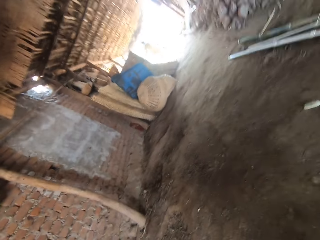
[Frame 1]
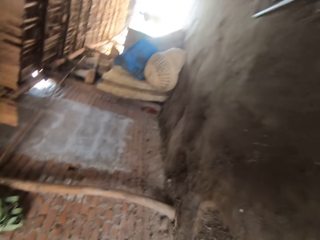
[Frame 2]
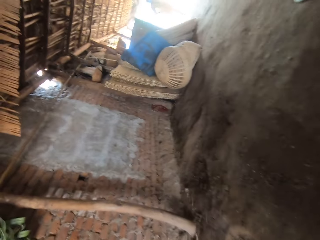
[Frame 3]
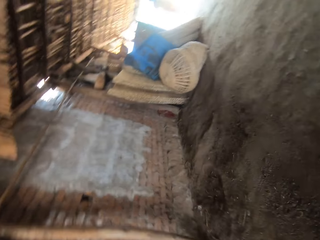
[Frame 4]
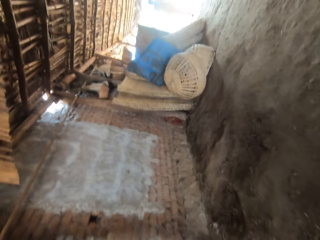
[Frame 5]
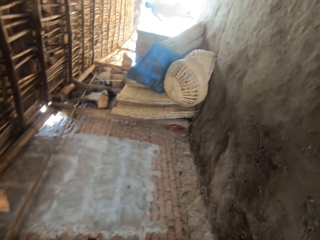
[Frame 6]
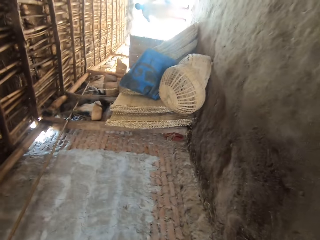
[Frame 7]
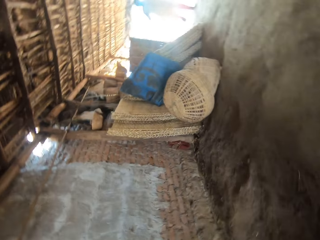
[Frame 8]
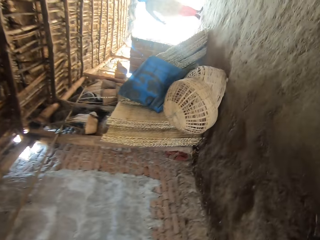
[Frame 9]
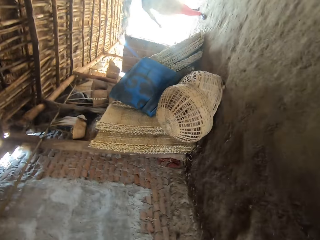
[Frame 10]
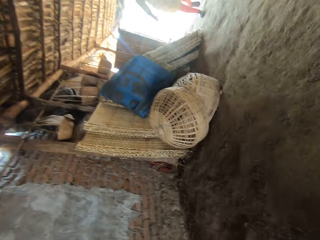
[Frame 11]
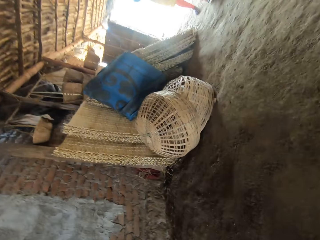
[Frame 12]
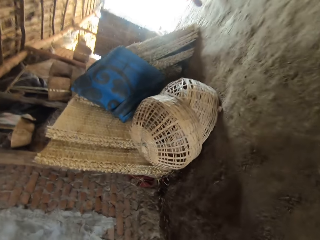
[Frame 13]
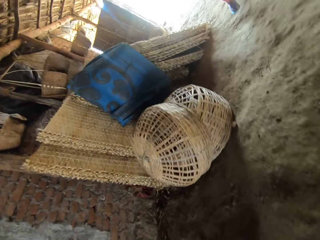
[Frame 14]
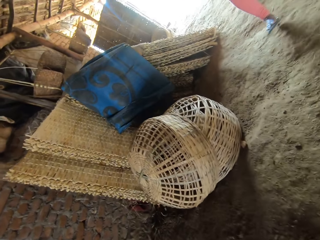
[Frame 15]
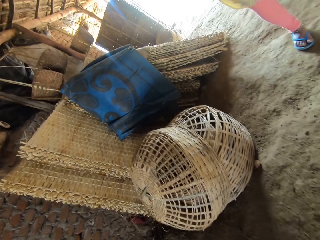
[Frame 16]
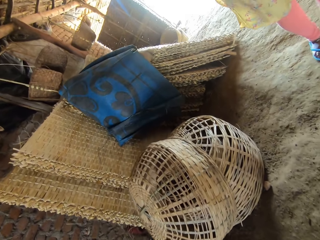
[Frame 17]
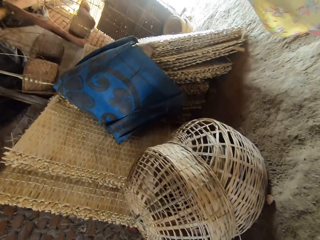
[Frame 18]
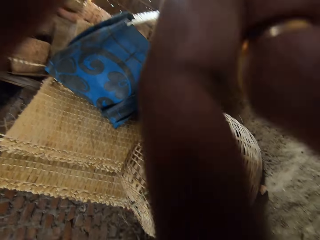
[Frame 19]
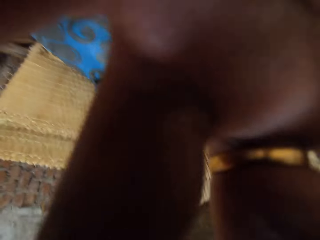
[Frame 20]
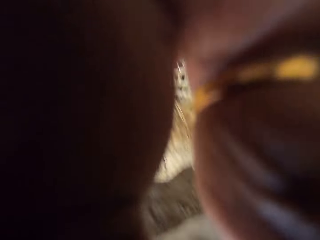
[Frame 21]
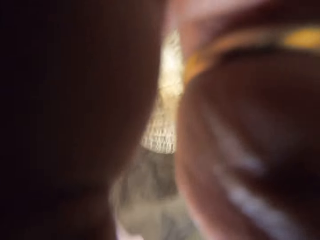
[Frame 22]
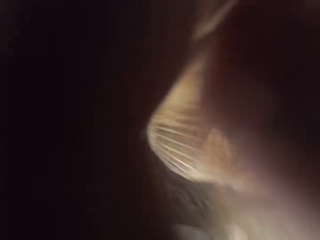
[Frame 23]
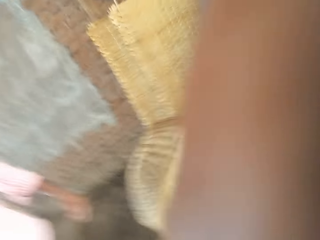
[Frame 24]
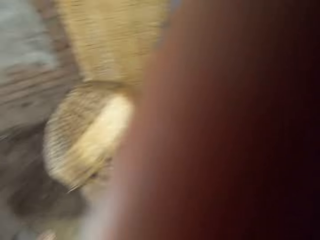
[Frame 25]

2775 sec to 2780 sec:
The camera wearer walks in the area. They converse with another woman.
